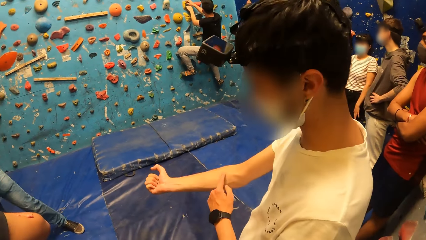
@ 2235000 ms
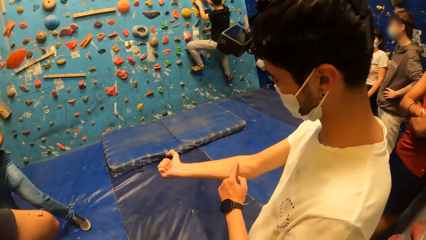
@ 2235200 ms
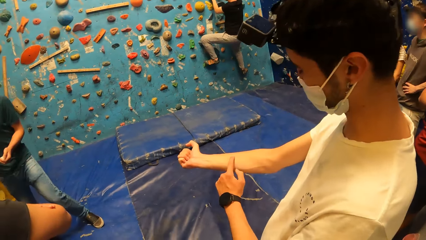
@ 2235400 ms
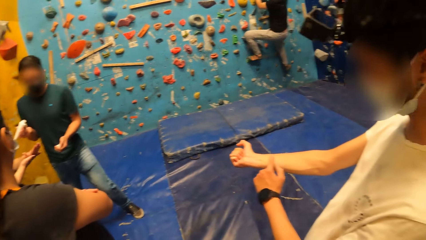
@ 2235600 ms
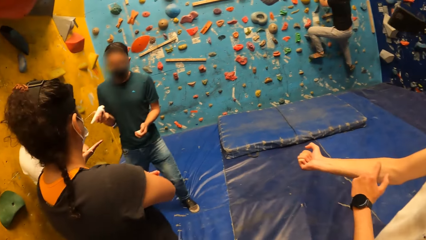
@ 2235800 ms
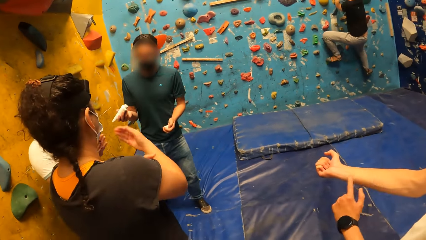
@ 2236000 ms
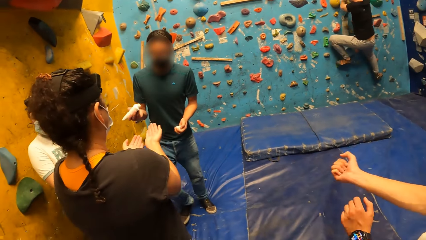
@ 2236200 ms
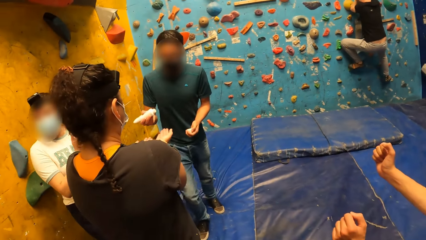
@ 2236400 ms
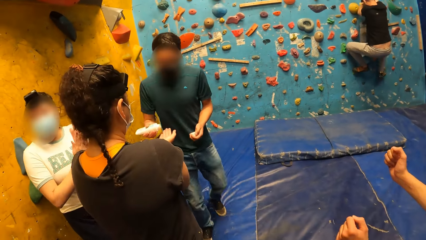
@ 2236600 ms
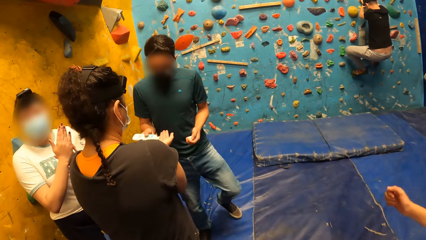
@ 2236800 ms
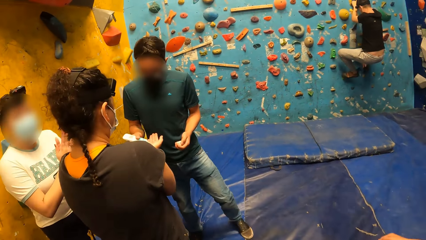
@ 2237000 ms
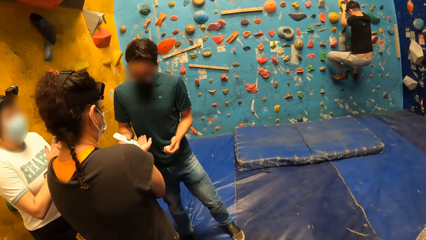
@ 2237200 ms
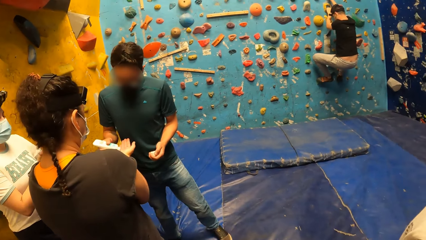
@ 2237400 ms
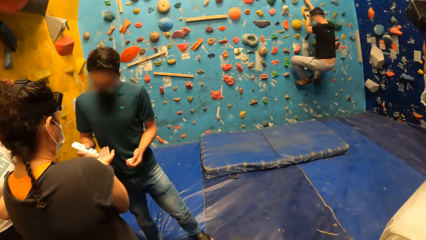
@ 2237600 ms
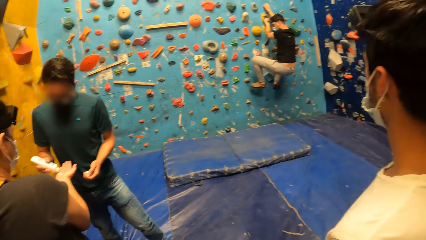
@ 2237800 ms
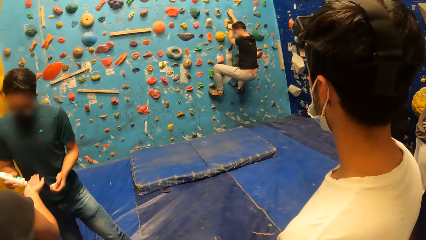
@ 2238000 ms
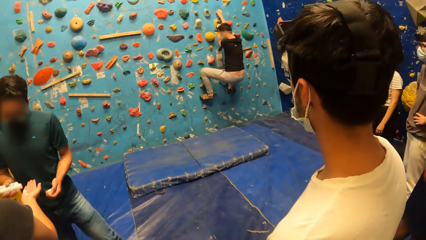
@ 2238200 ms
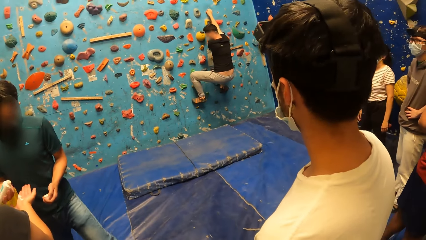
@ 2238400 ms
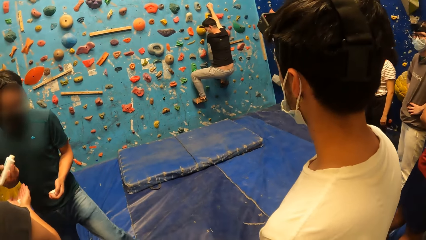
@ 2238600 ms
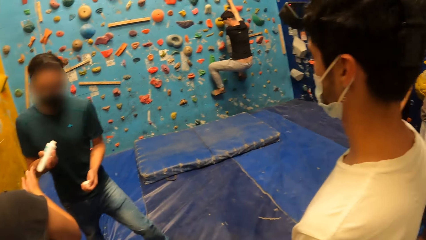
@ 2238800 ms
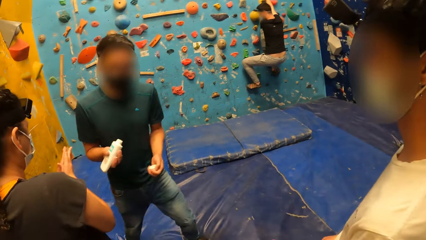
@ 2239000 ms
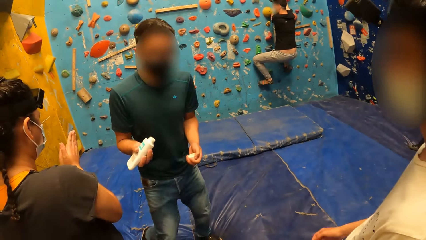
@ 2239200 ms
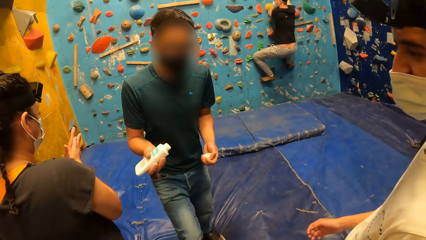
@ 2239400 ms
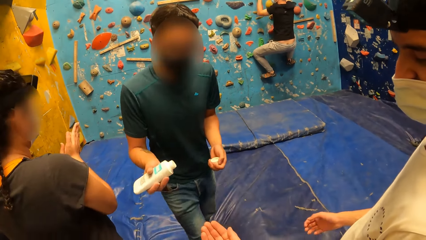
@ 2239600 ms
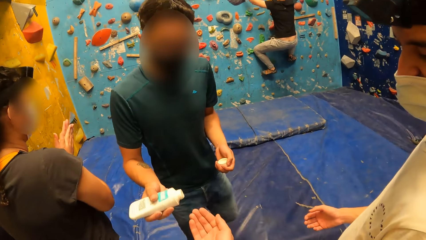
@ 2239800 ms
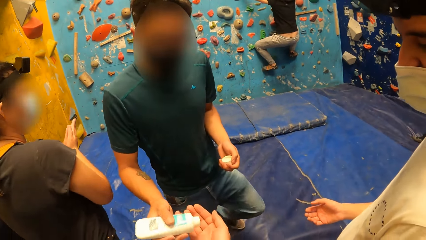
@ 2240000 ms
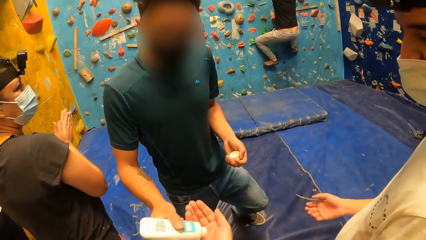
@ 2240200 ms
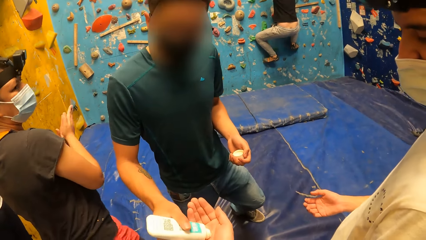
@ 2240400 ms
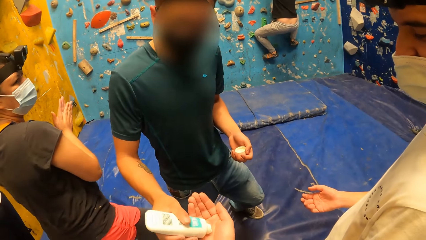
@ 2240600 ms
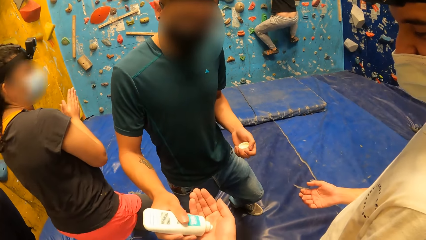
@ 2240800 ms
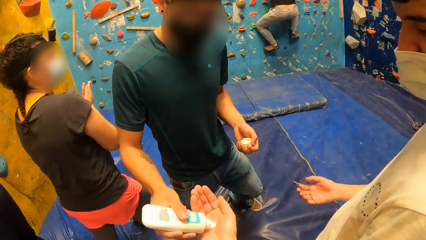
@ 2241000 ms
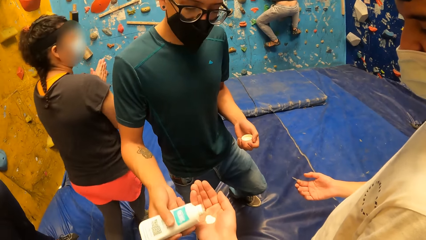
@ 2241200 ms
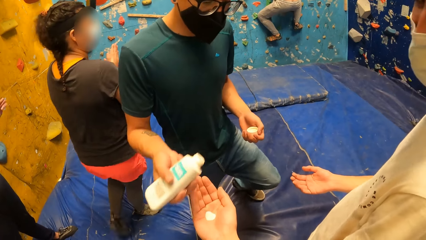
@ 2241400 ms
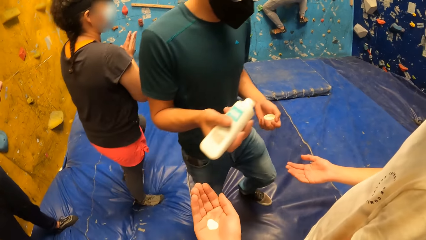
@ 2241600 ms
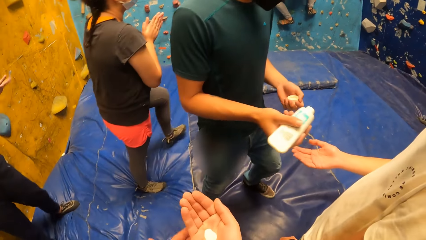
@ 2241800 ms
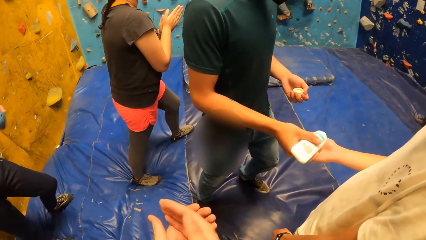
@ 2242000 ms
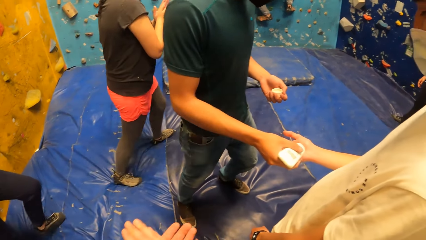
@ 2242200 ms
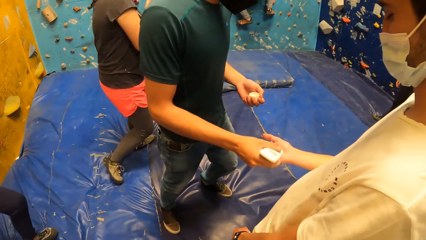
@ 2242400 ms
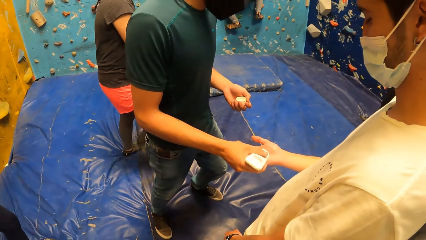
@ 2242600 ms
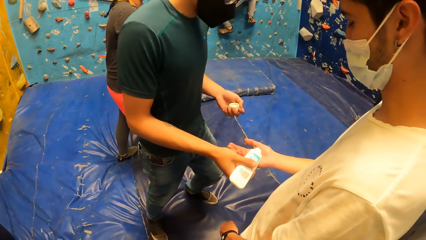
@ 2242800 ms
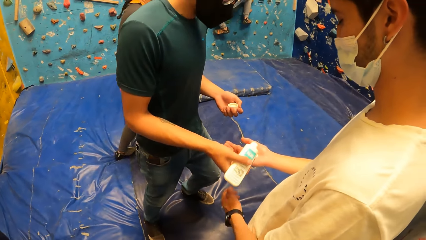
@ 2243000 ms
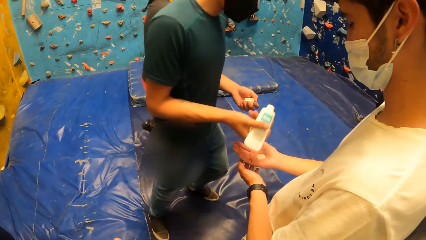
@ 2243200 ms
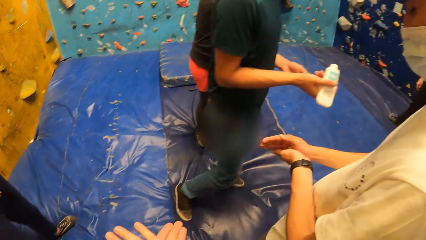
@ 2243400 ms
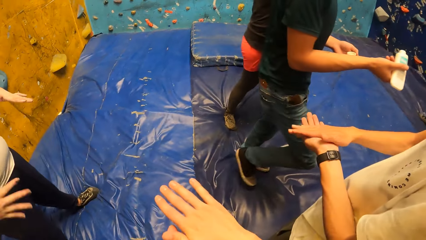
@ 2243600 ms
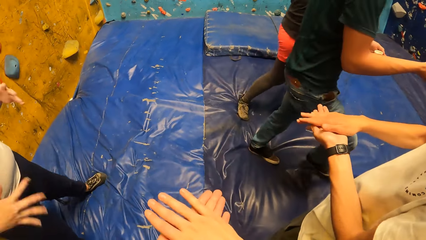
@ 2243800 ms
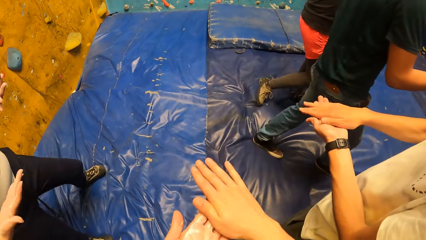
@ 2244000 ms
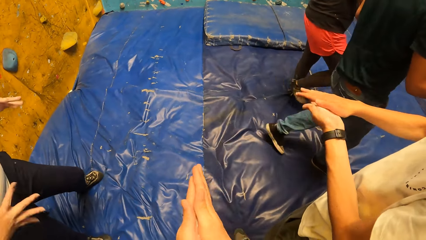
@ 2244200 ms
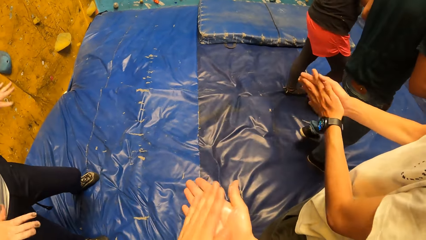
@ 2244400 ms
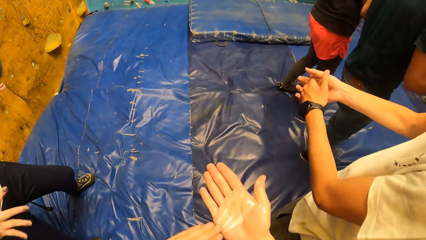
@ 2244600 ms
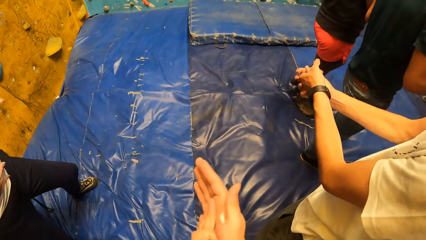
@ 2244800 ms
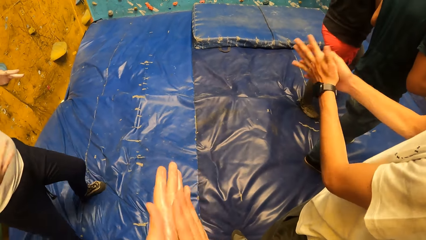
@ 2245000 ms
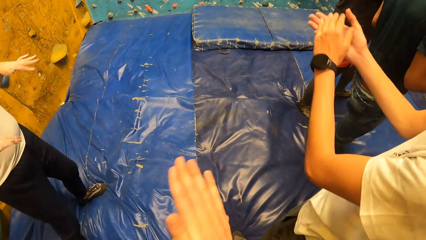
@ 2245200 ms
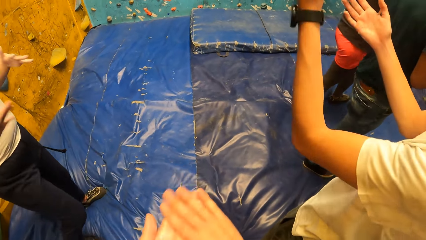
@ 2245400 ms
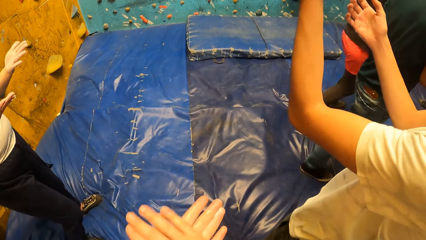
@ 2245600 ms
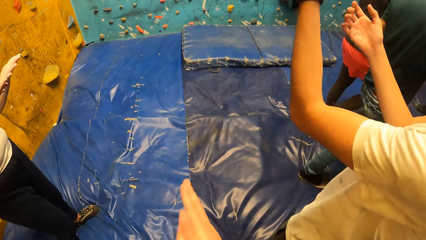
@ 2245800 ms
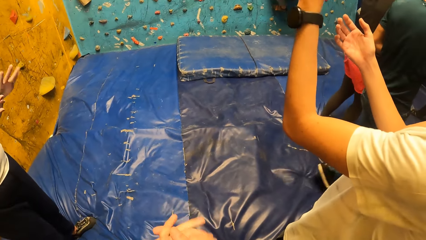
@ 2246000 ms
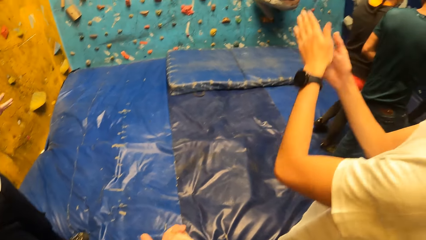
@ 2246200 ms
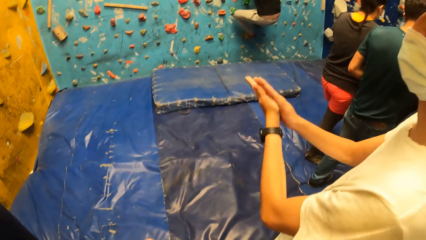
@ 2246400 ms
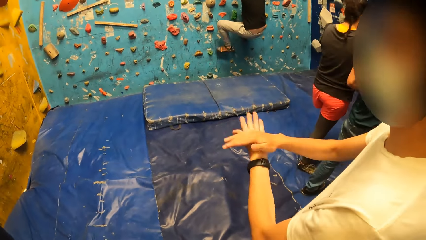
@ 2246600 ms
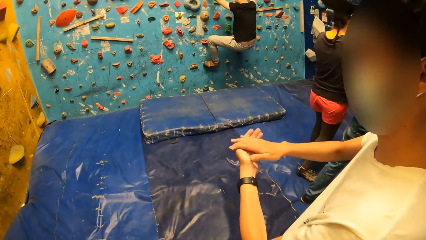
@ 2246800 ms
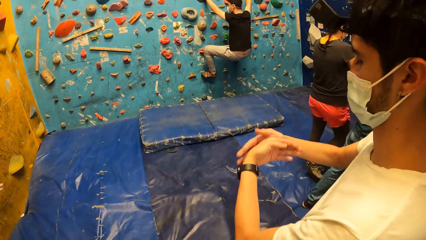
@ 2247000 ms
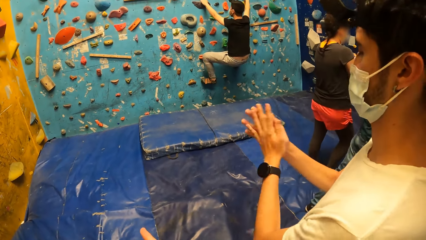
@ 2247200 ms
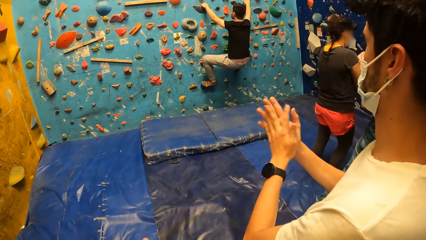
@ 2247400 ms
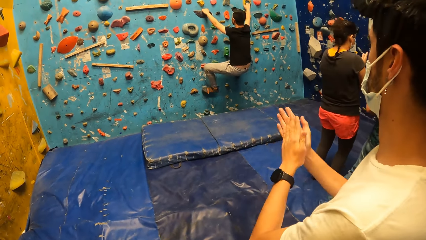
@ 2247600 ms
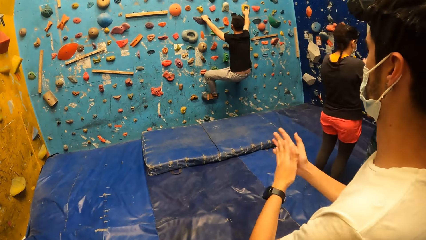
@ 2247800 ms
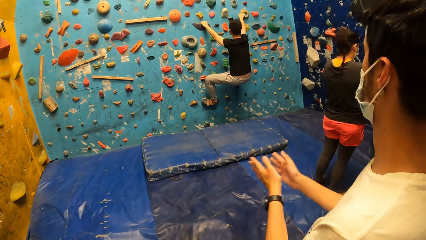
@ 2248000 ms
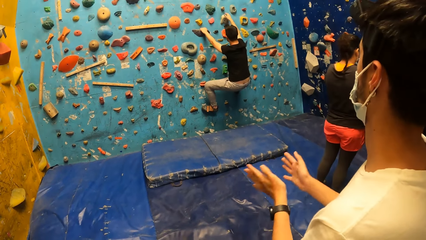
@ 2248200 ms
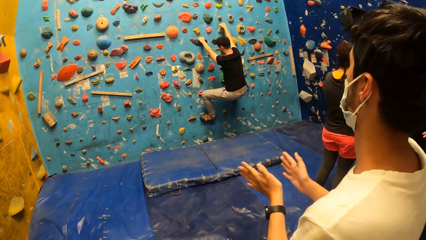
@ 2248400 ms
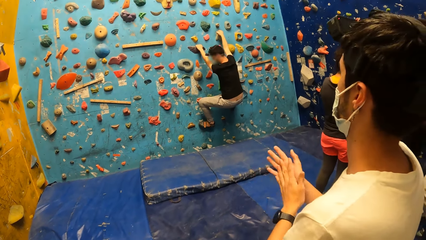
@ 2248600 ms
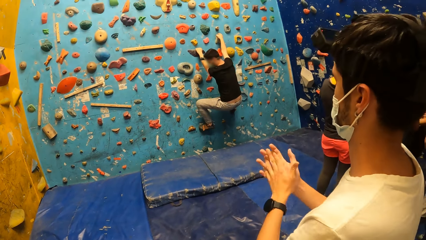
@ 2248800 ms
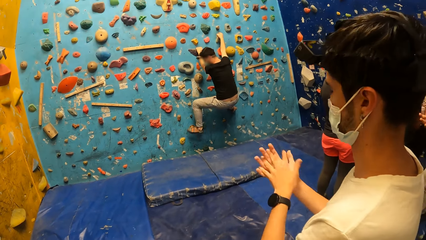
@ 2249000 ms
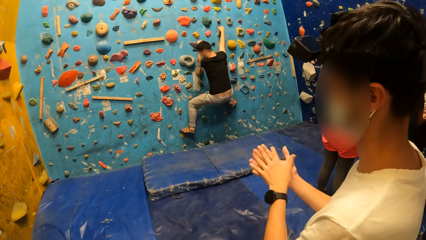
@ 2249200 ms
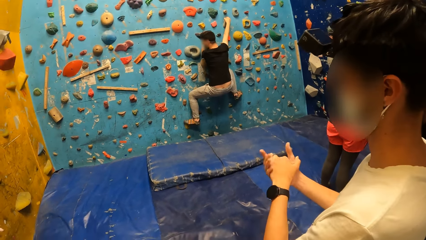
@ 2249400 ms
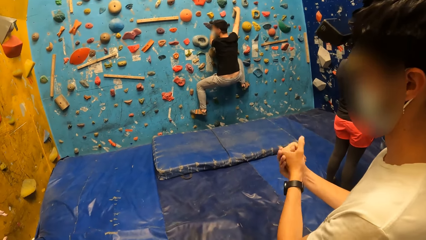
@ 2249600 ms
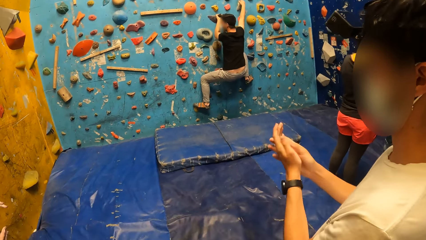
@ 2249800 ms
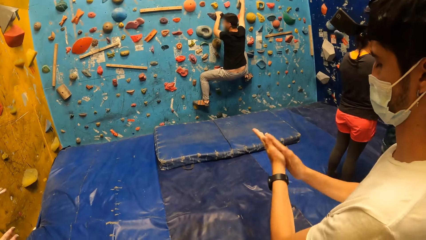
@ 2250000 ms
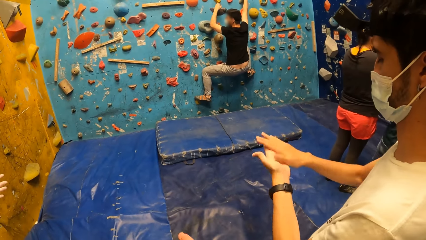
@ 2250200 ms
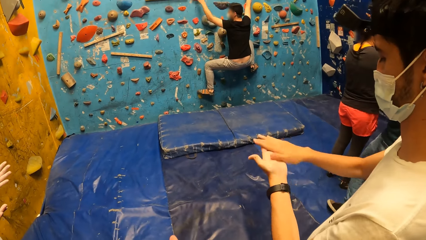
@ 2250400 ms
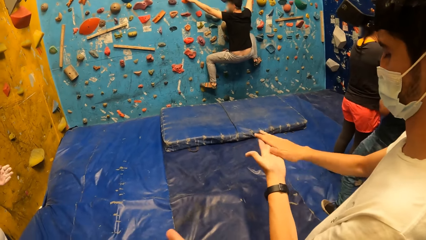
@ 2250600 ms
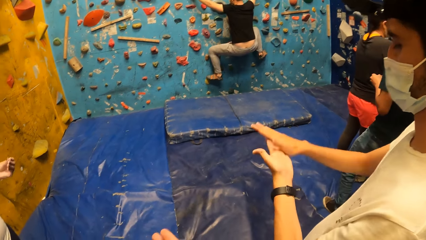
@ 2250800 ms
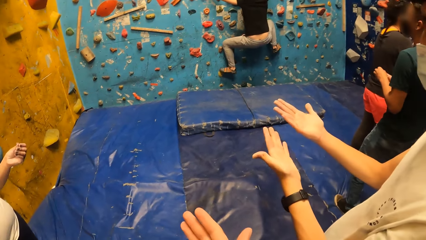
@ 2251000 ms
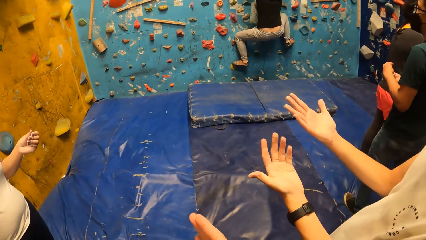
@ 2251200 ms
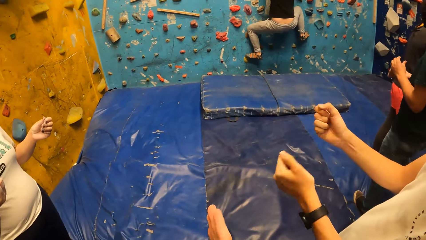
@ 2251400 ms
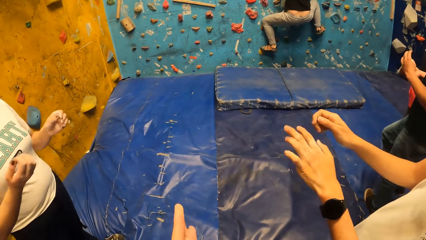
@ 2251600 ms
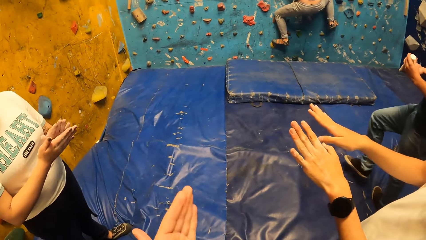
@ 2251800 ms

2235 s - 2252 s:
The instructor pours powder on the hands of the camera wearer and the group of people in the climbing center. The camera wearer receives a liquid from a man. They rub the powder against both hands. Another man rubs the powder against both hands.
